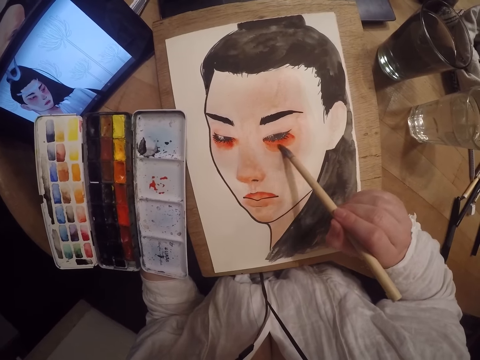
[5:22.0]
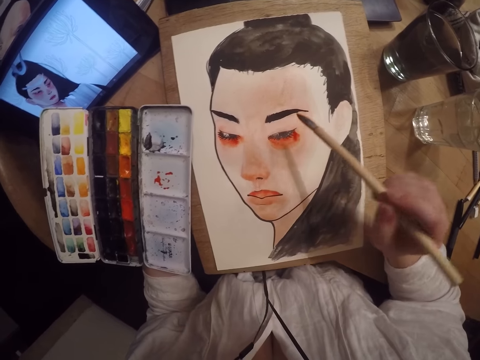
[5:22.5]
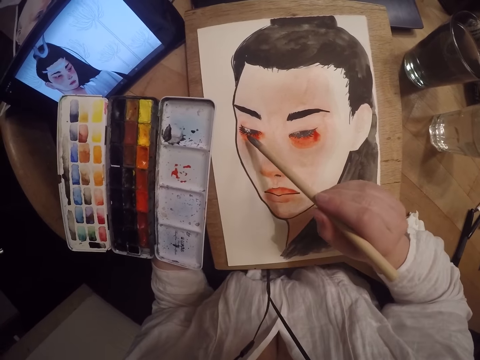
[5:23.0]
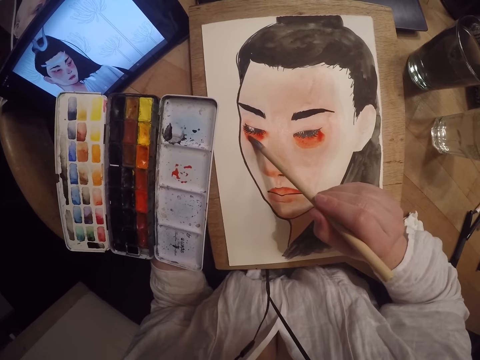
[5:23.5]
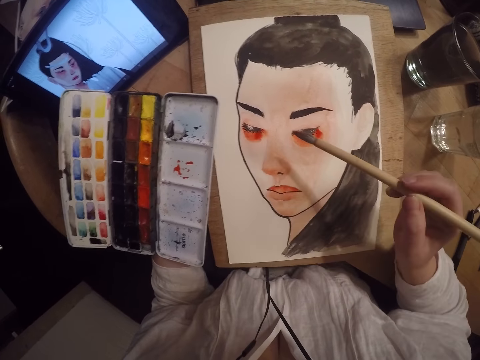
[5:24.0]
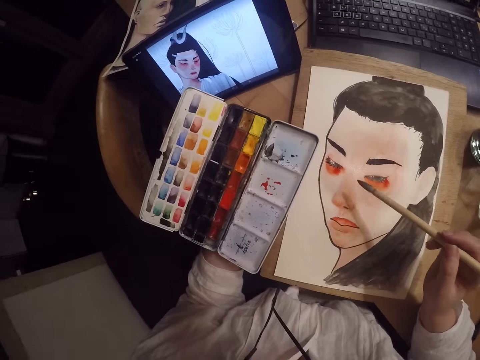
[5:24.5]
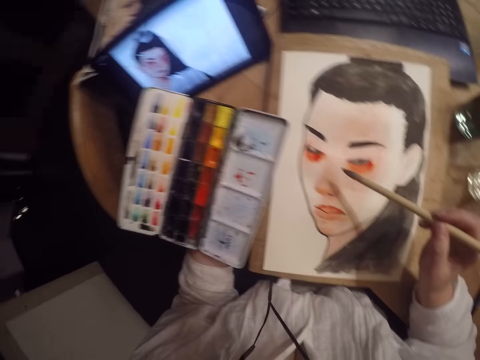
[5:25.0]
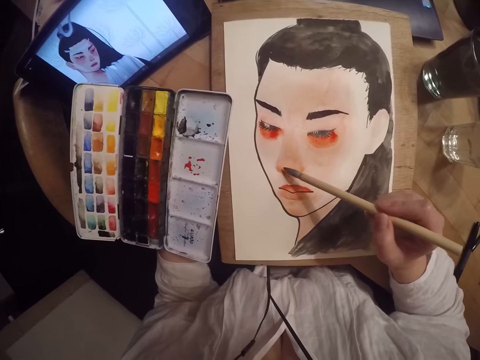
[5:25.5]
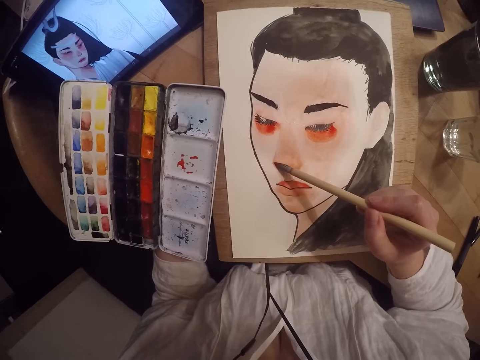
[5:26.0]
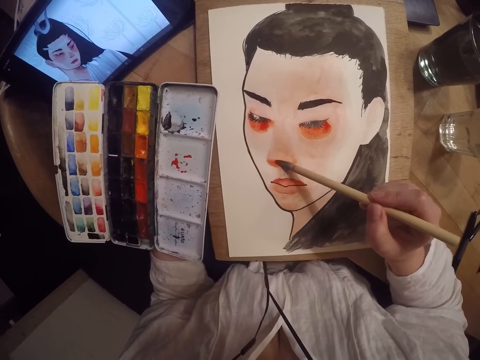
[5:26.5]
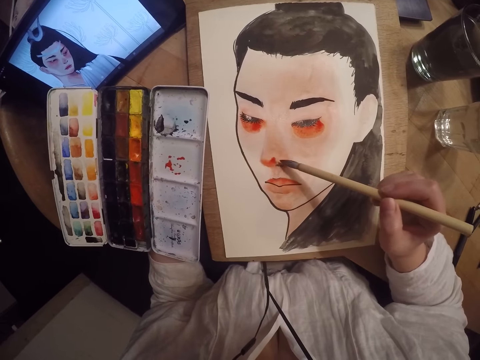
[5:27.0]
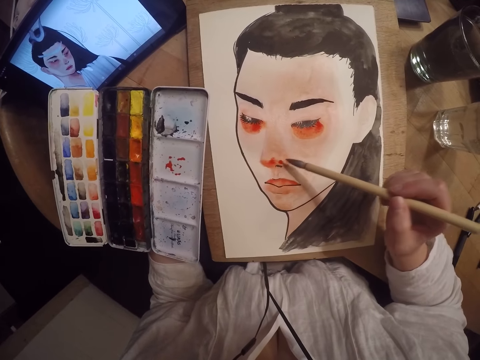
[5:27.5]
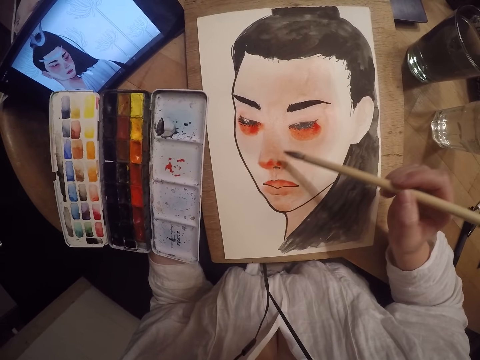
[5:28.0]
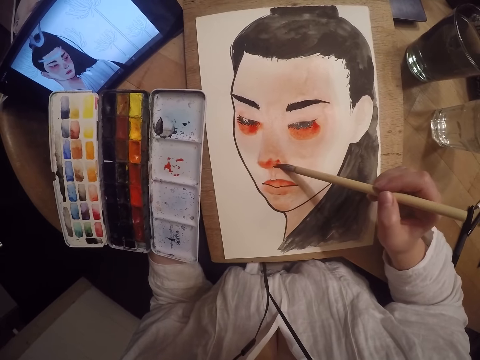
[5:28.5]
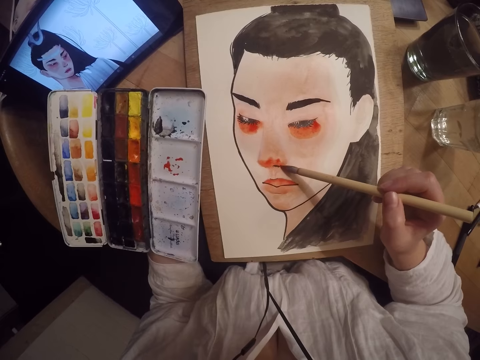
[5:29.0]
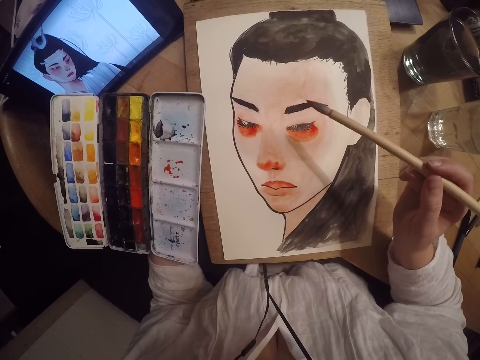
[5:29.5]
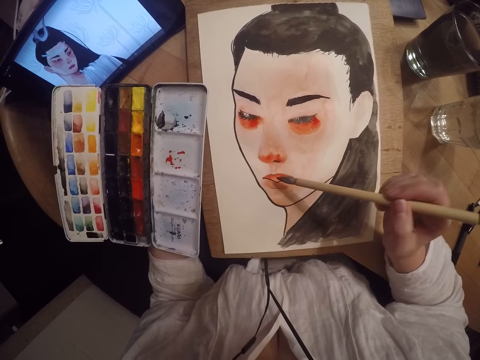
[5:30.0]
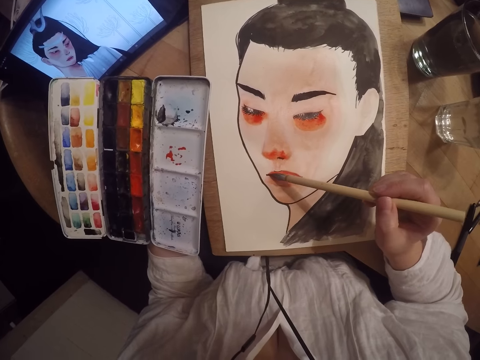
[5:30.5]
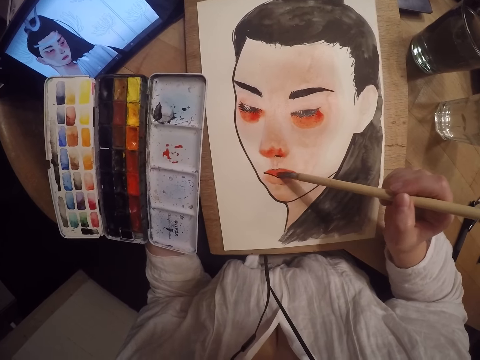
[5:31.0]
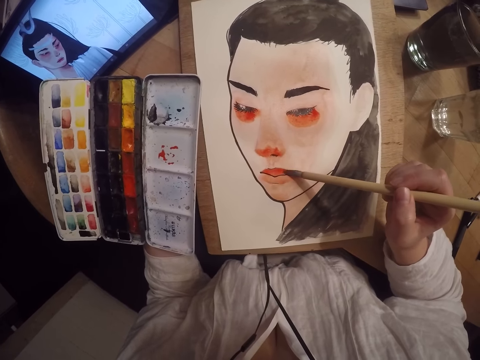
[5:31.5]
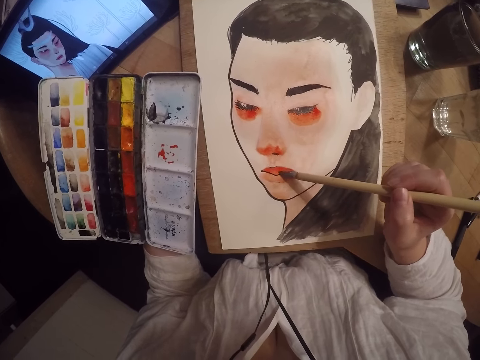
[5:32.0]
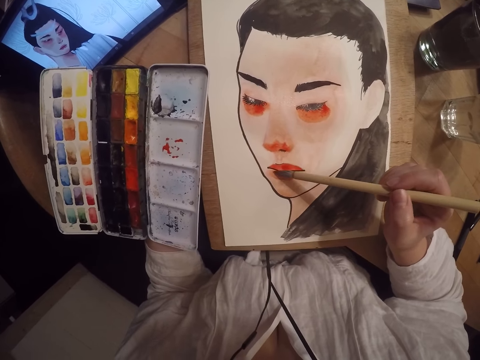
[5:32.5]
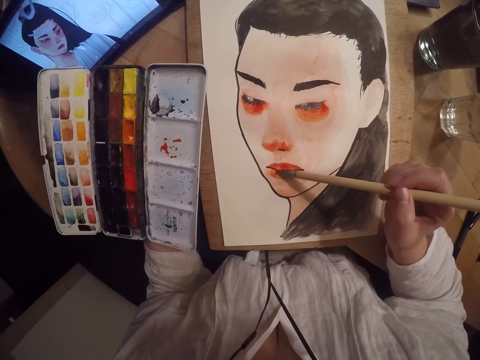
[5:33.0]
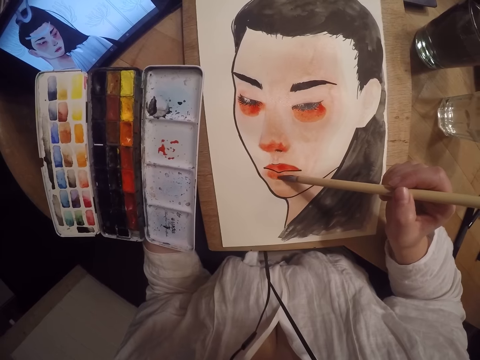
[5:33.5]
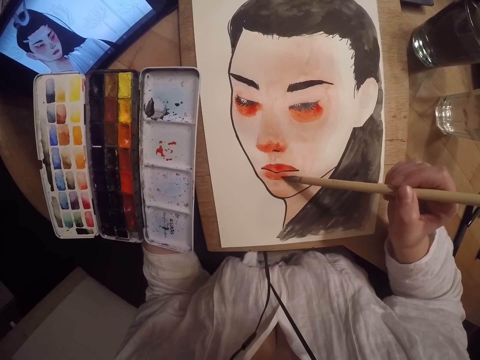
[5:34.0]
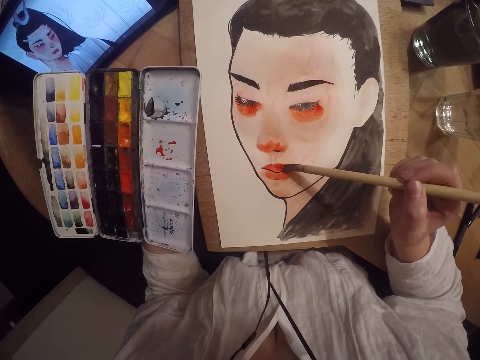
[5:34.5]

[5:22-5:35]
The camera wearer stares at the tablet and paints.

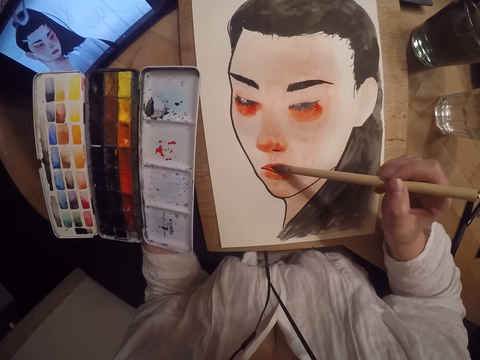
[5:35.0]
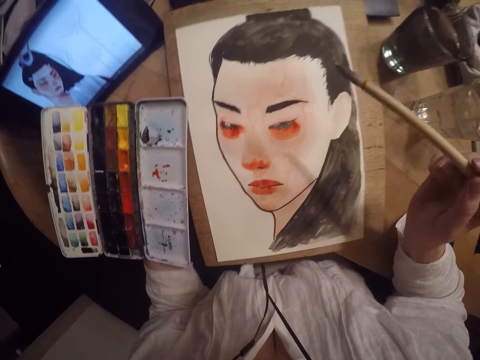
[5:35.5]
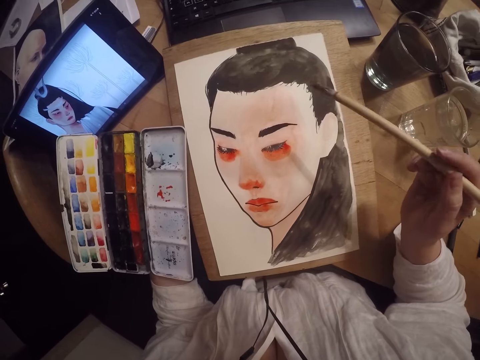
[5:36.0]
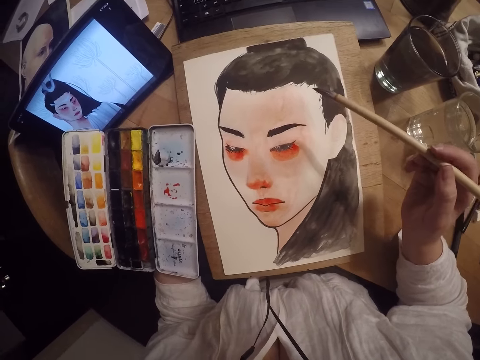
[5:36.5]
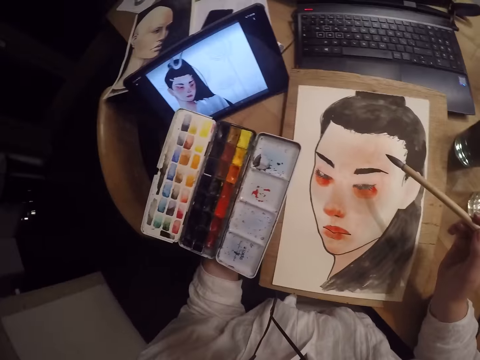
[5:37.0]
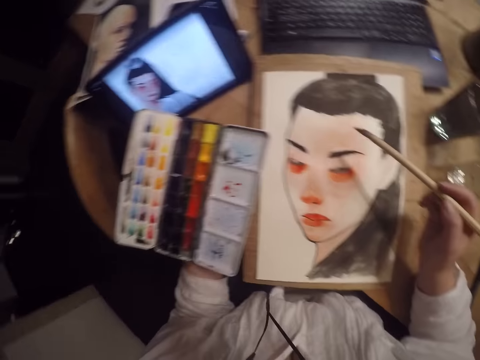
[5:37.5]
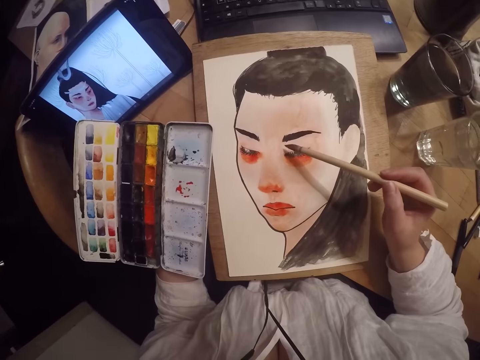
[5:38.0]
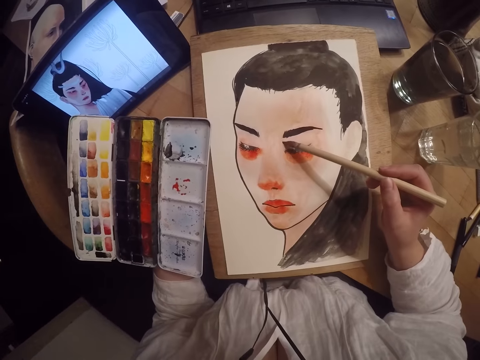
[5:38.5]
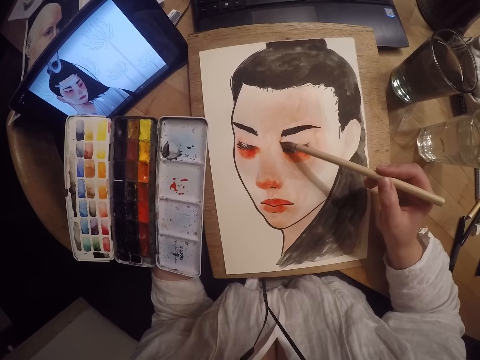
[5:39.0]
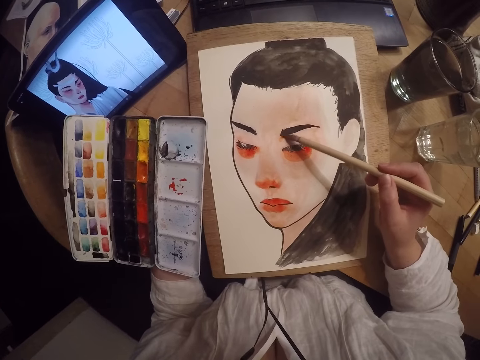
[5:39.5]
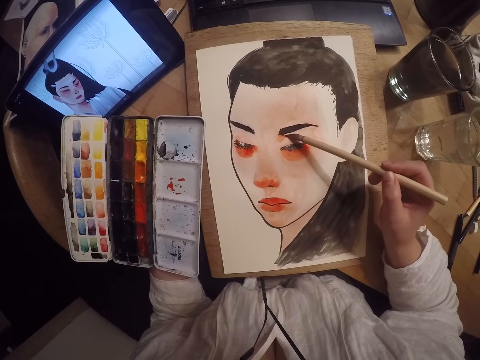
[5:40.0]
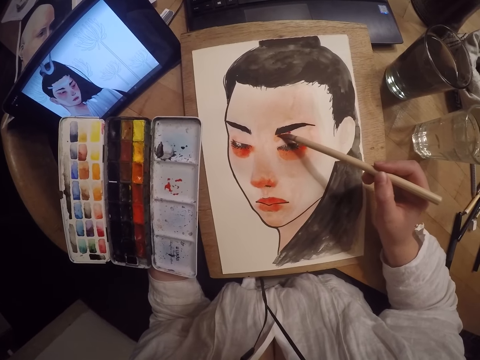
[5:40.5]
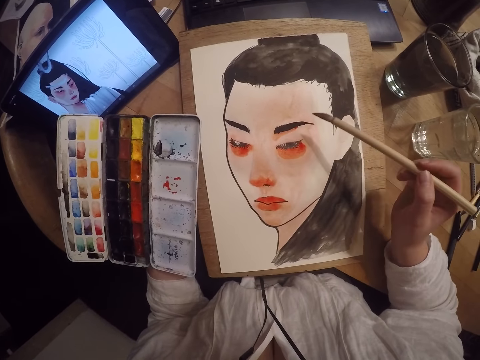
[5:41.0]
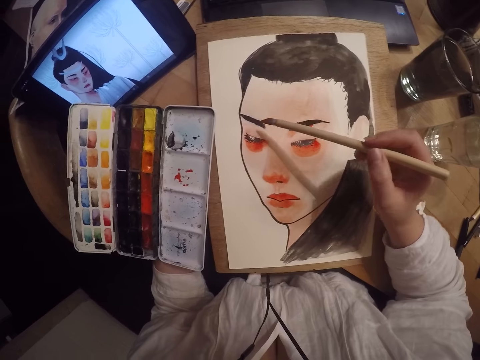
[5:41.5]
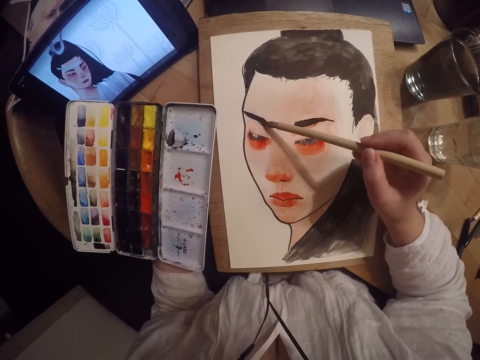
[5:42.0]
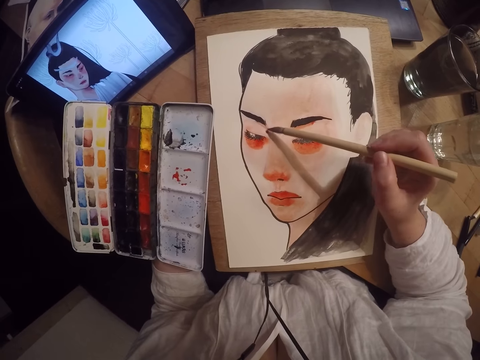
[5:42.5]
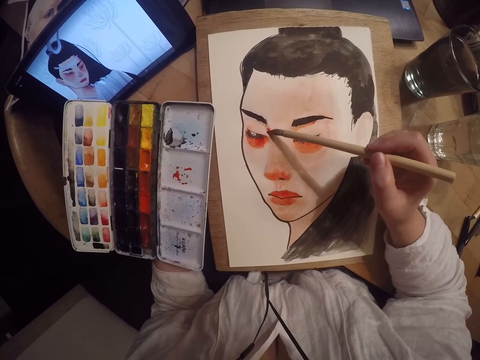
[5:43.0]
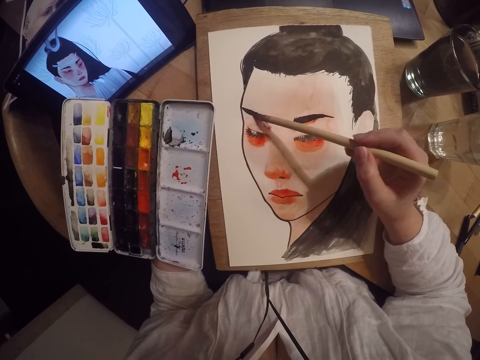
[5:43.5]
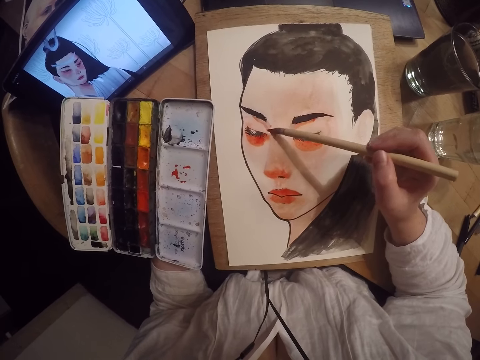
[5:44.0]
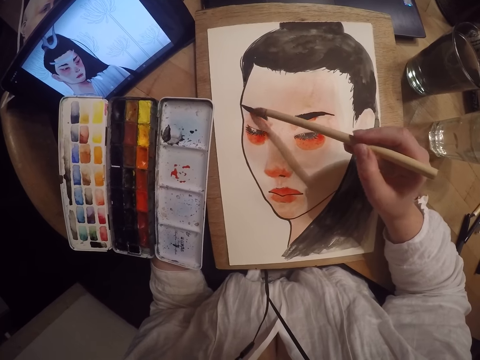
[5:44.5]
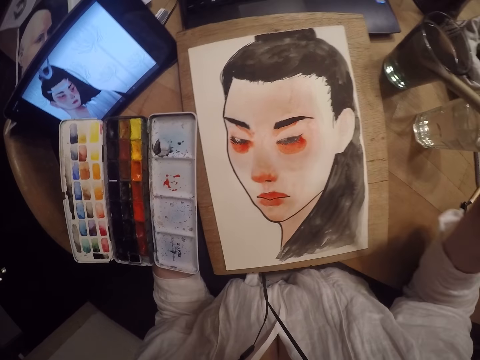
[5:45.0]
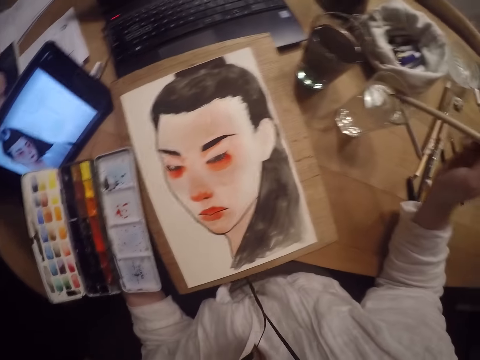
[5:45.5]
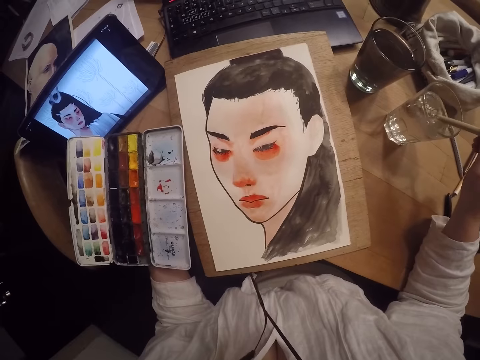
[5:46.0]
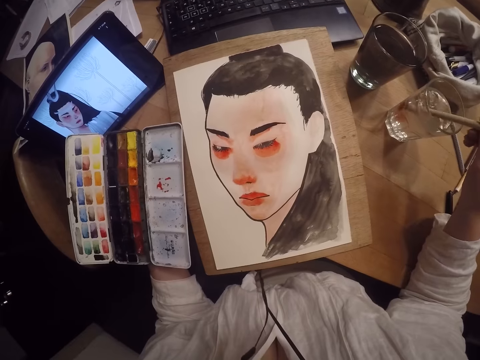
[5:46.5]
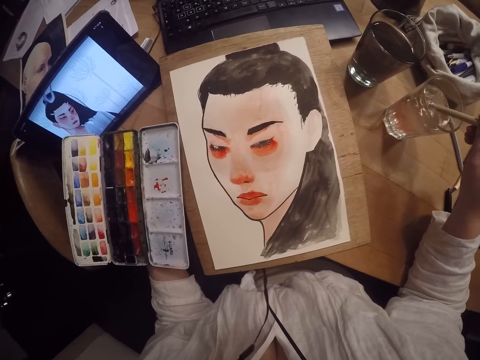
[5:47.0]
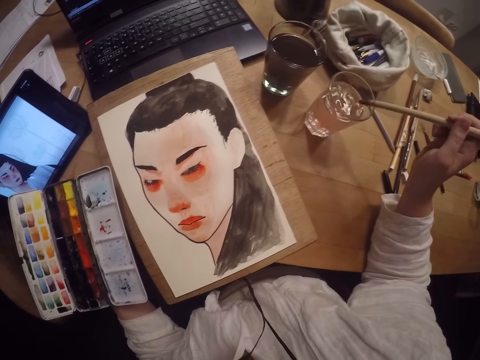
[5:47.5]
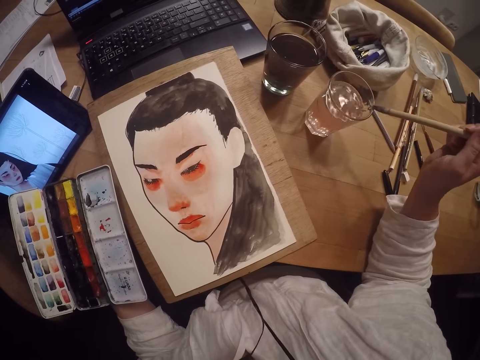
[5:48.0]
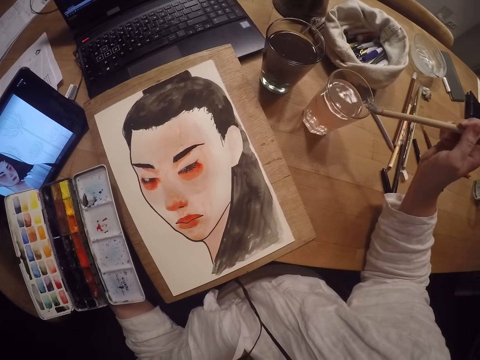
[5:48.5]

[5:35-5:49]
The camera wearer stares at the tablet. They paint. They dip the brush in the glass cup. They clean the paintbrush in water. They scrape excess water off the brush on the edge of the glass cup.
